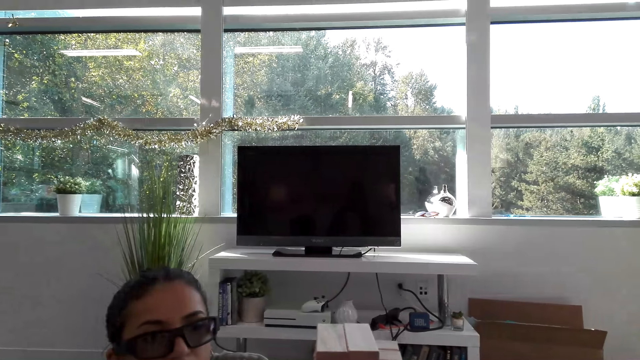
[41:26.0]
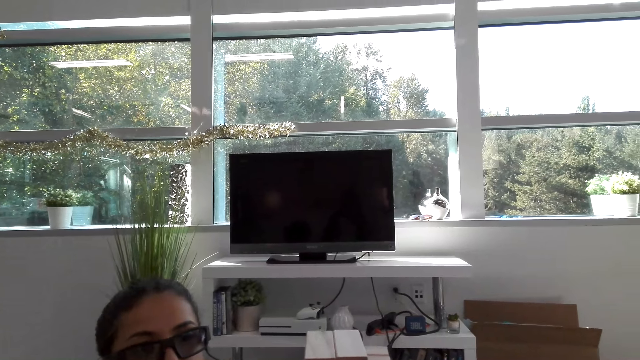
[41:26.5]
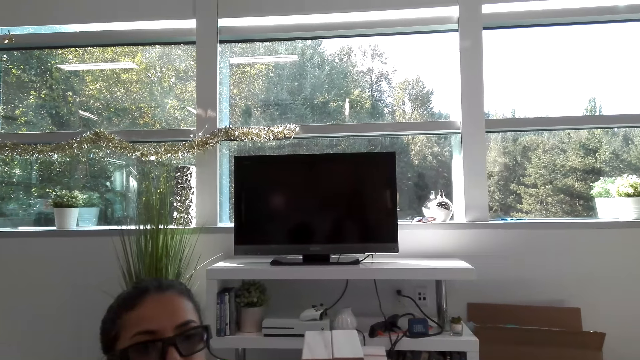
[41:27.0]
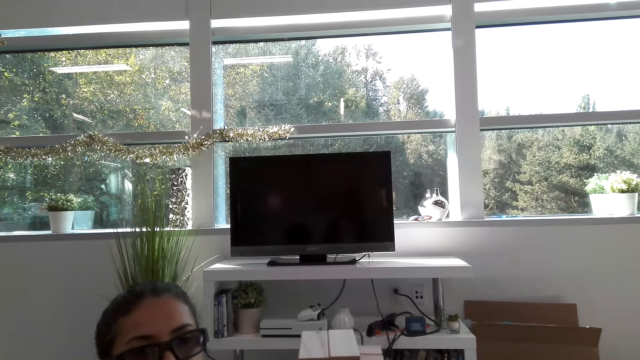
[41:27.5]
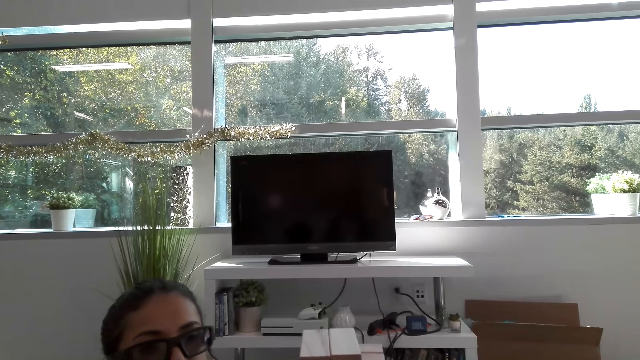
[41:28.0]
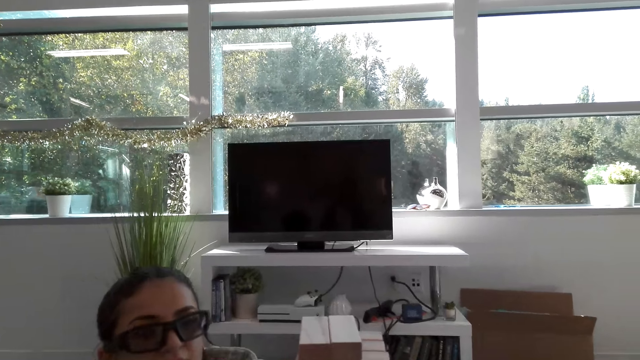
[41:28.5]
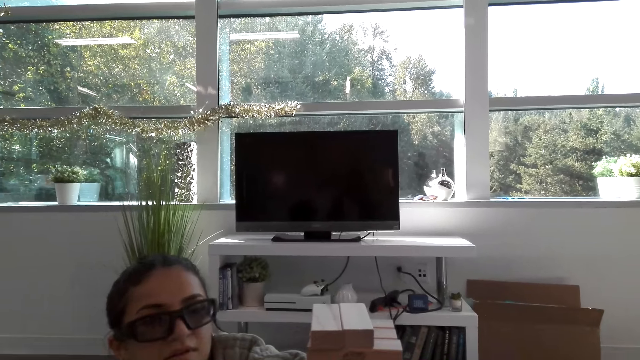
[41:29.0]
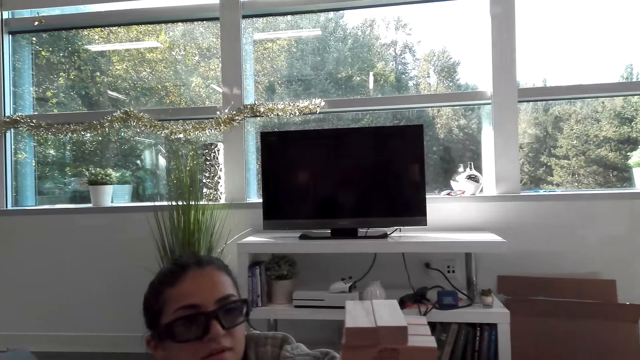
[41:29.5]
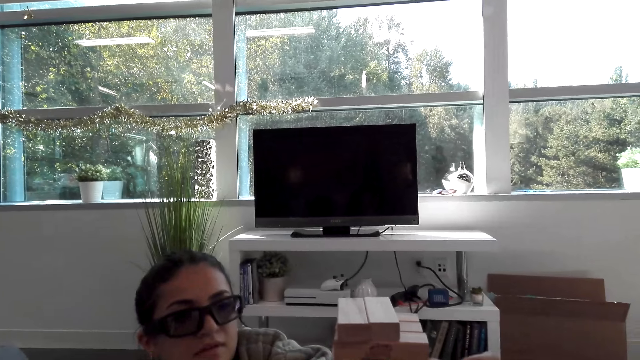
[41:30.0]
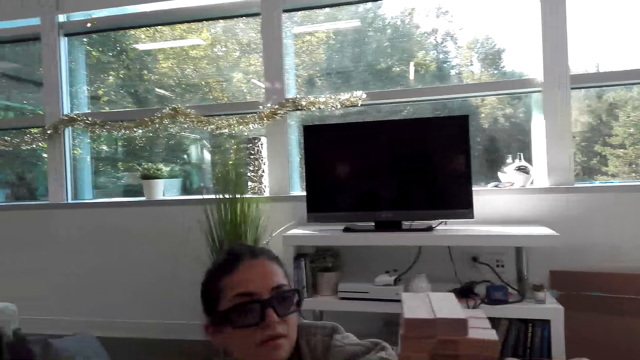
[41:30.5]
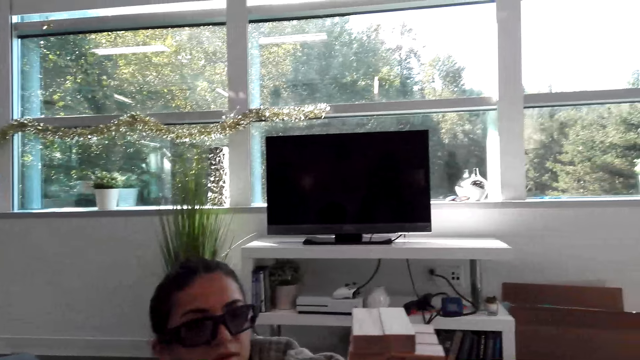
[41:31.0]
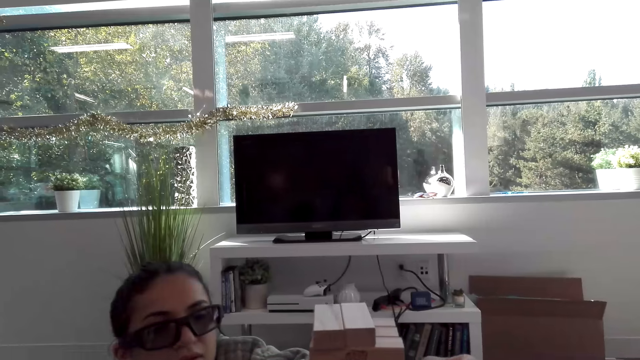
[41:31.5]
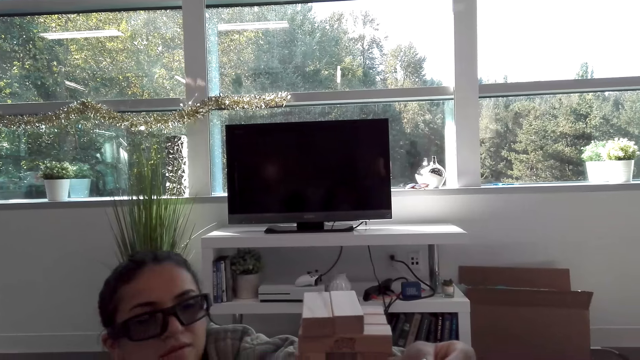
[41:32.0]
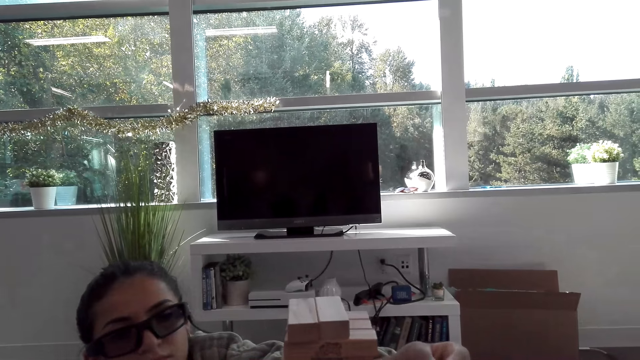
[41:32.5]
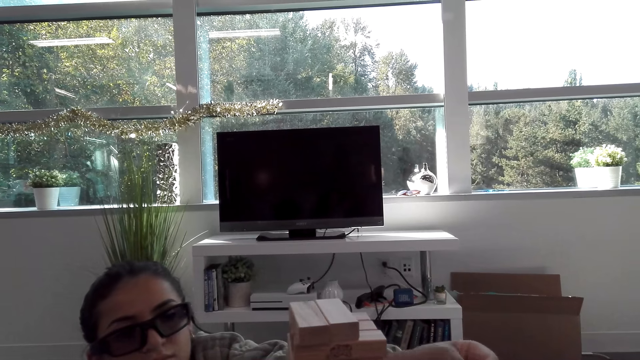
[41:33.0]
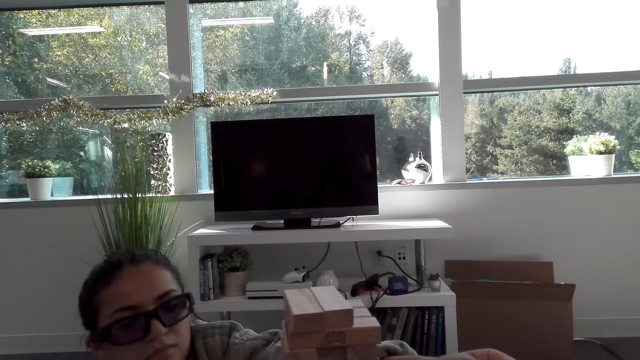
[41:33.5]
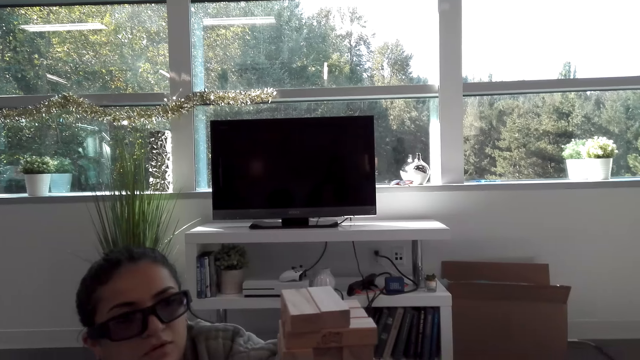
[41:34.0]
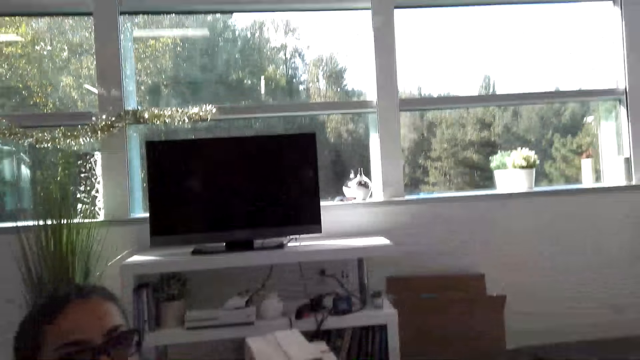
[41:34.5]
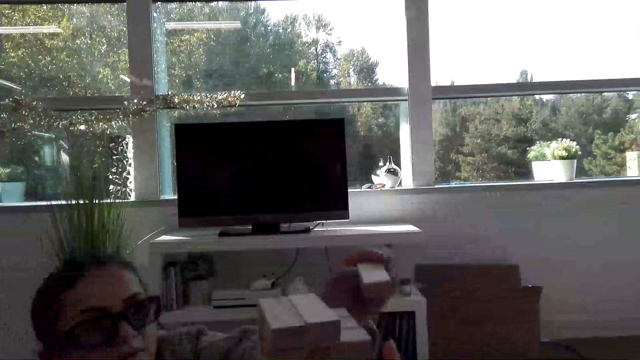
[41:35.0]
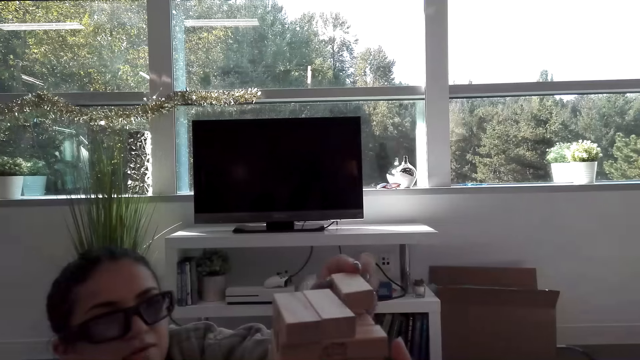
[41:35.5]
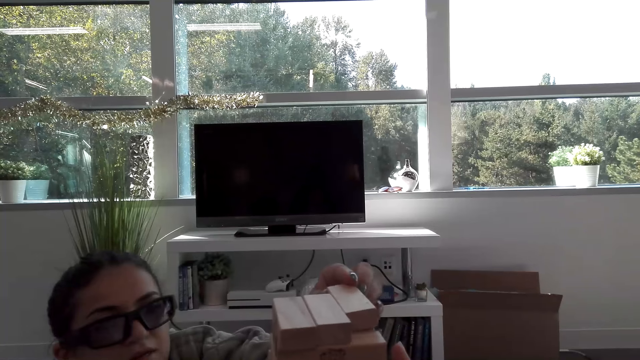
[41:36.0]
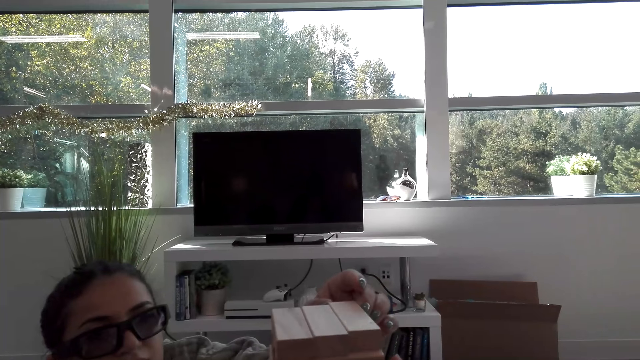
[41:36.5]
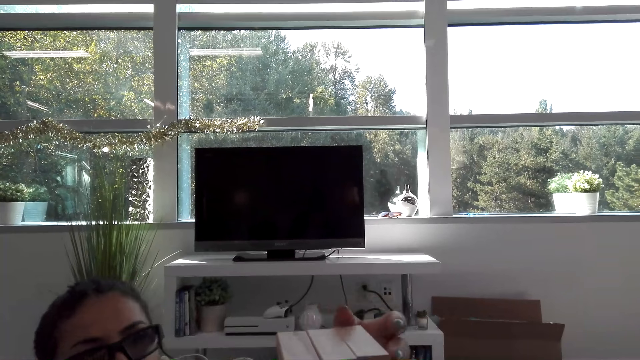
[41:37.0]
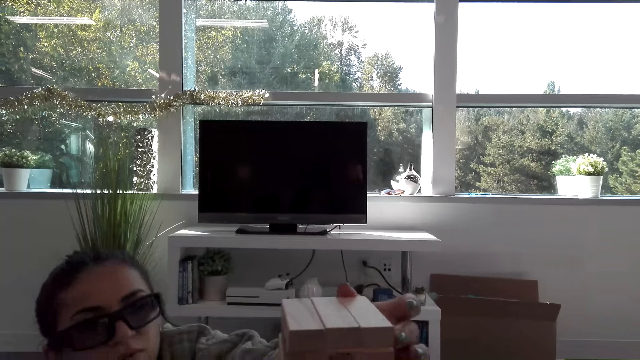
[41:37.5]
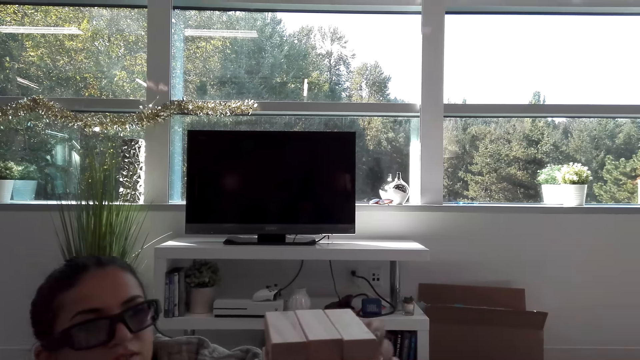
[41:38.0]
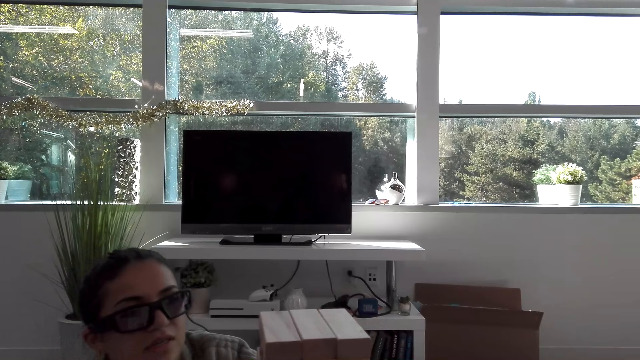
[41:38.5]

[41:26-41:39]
A lady does something. The lady places the wood block on the tower wood block.

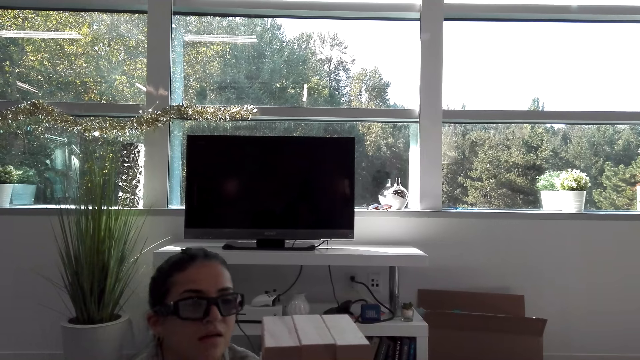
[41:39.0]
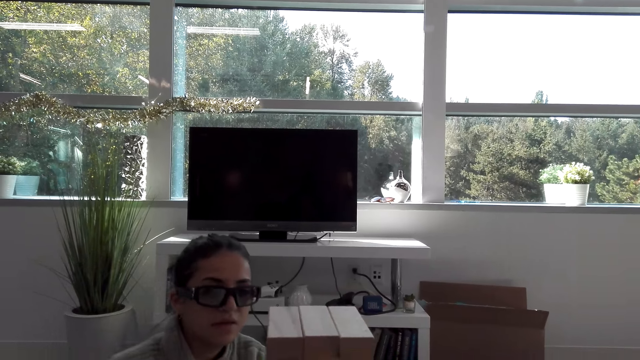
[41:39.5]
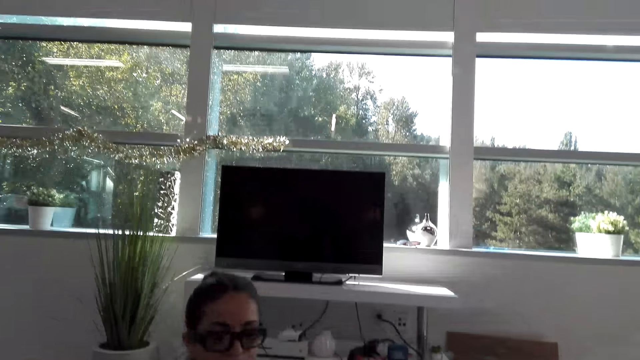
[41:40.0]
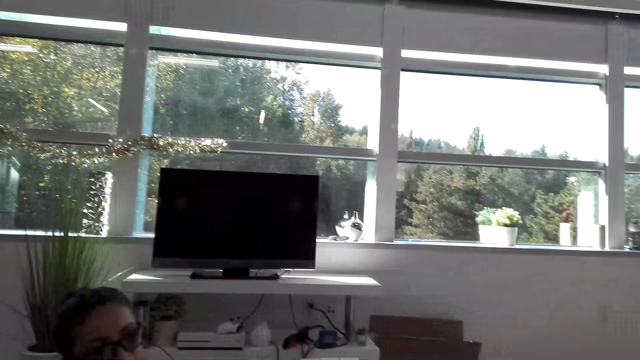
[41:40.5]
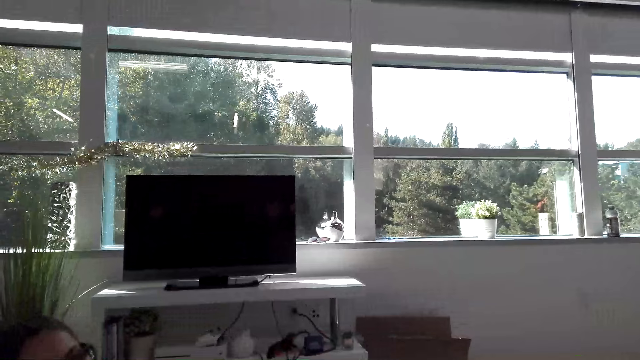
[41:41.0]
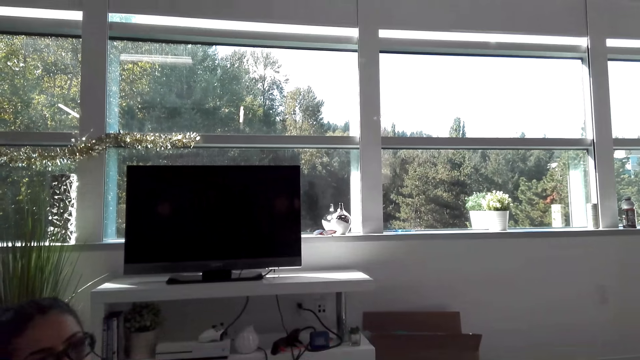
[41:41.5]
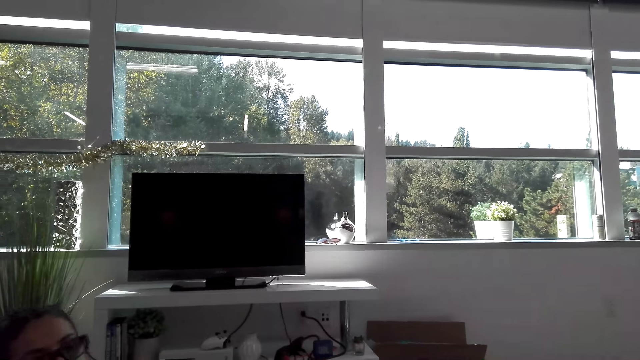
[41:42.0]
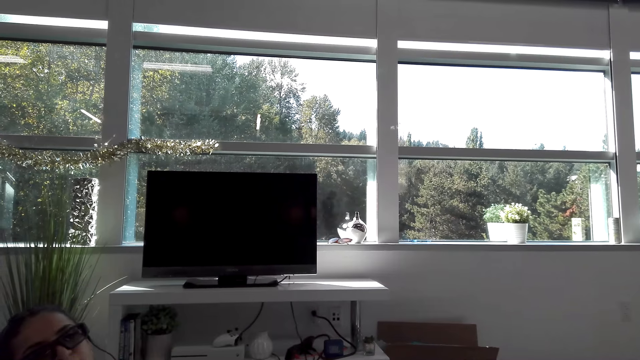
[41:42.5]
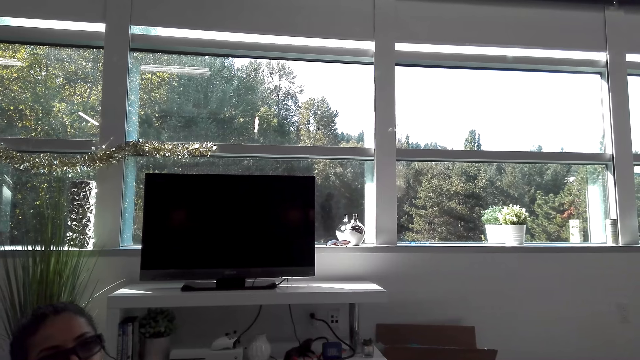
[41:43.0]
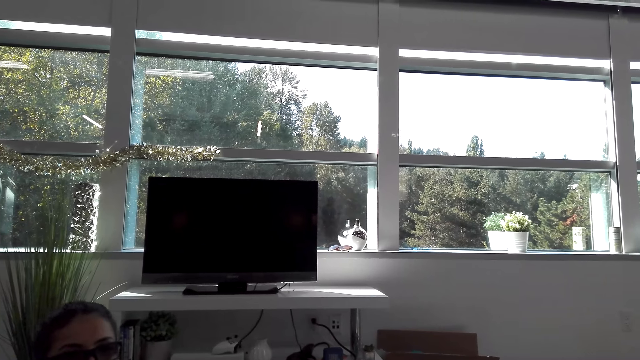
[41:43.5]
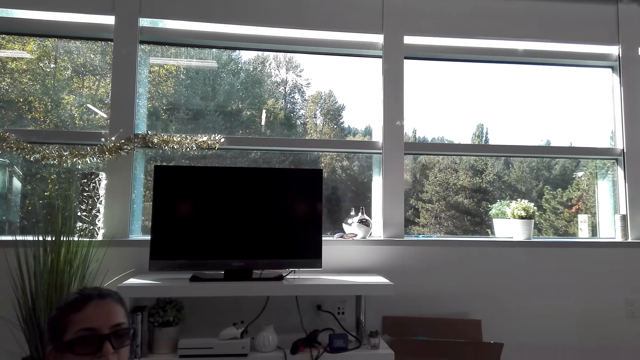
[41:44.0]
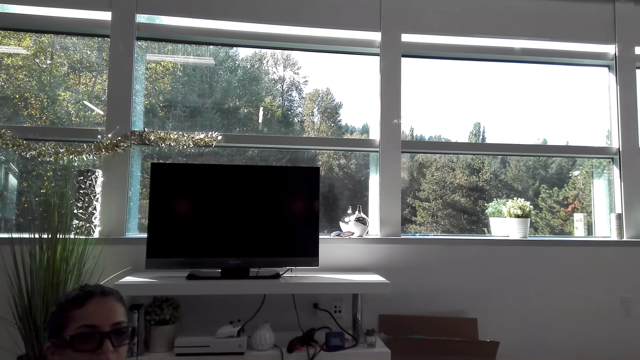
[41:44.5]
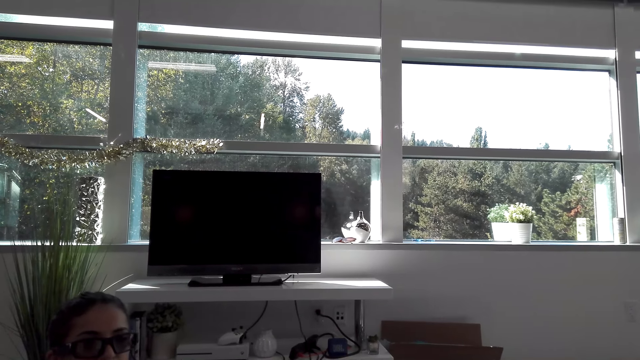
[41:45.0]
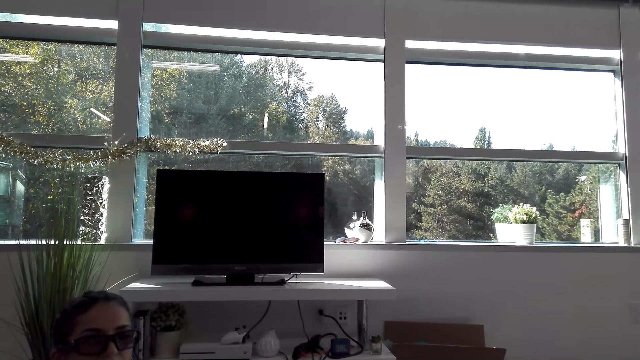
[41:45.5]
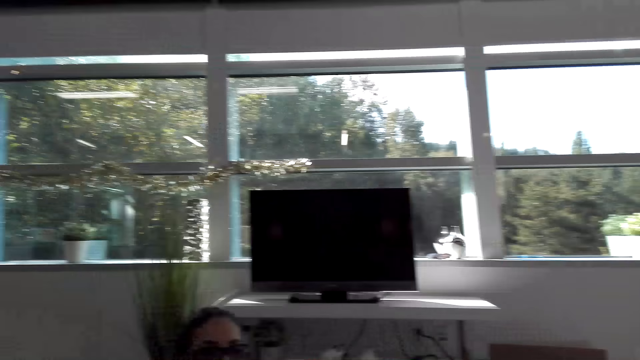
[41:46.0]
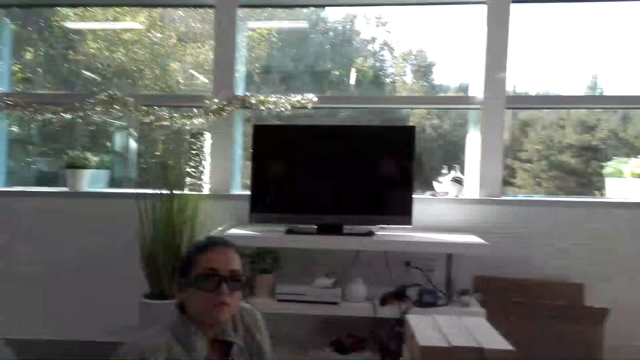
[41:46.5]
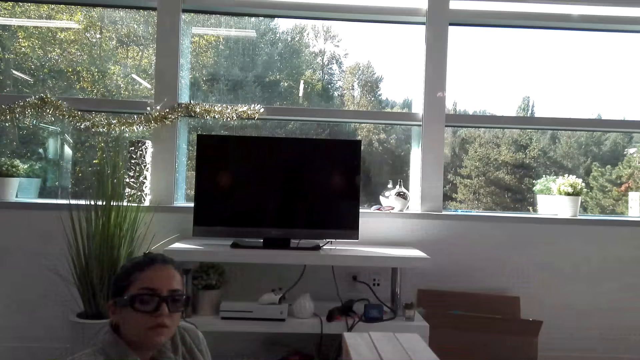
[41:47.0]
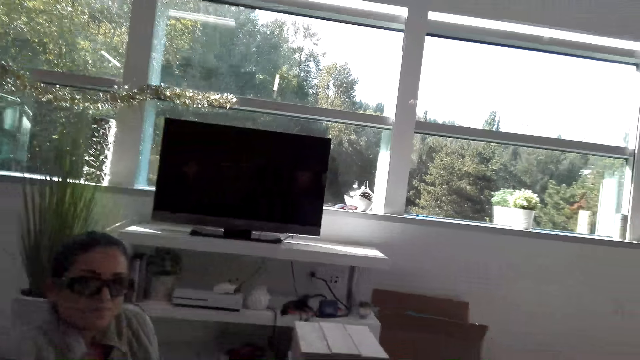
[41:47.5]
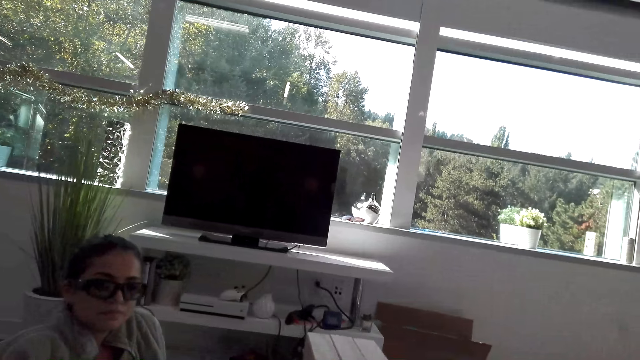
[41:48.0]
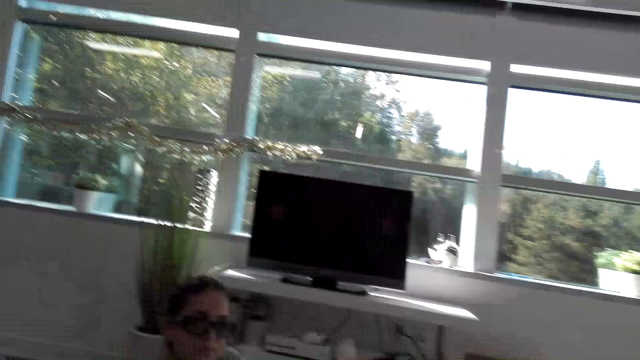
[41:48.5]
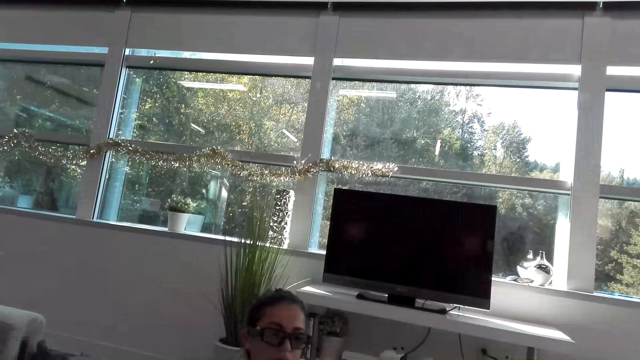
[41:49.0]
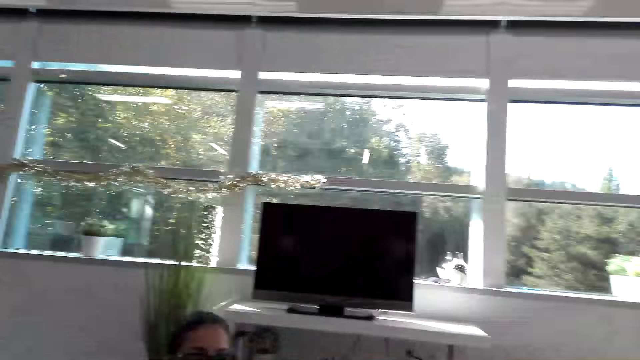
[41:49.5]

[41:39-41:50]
The camera wearer looks around the room.
